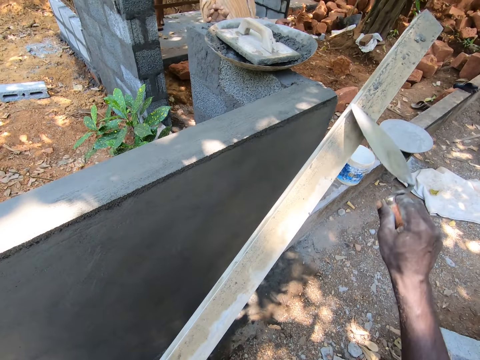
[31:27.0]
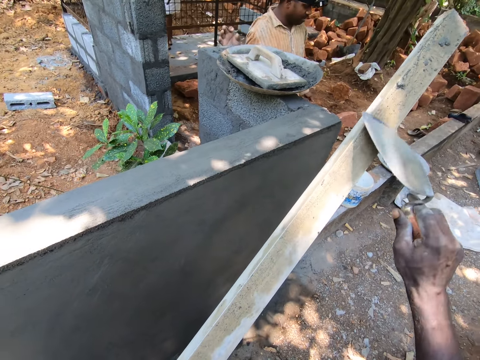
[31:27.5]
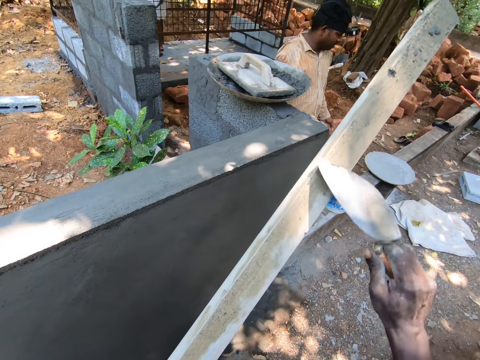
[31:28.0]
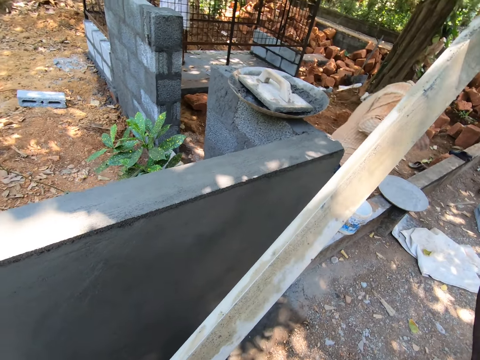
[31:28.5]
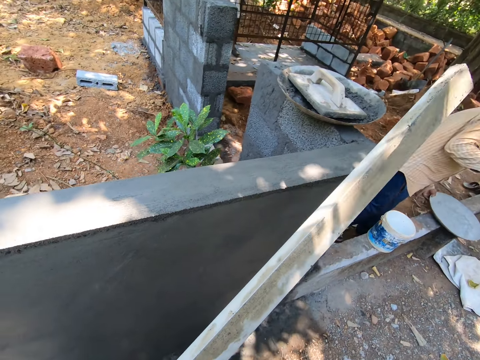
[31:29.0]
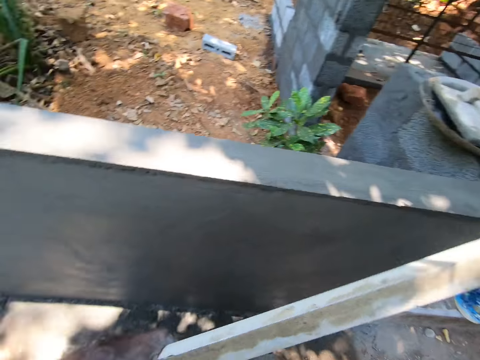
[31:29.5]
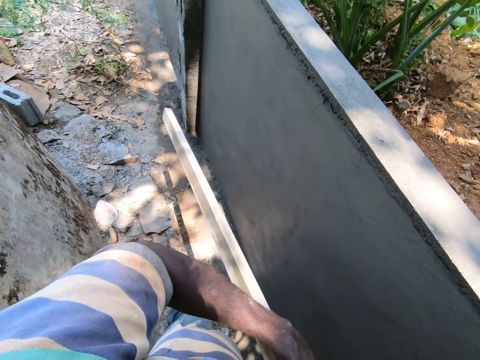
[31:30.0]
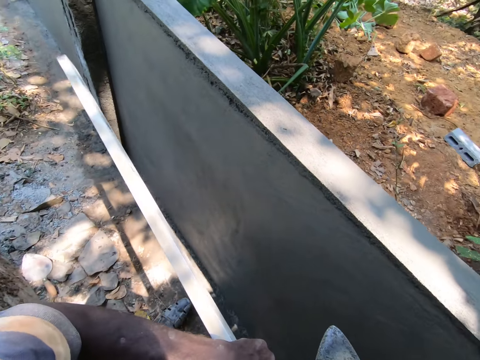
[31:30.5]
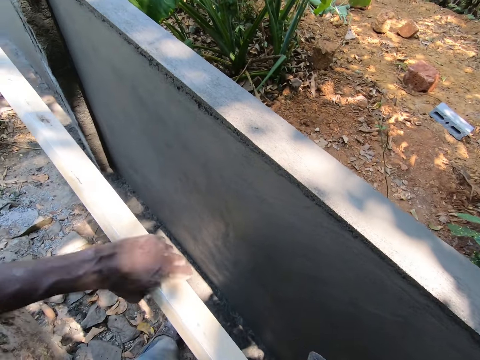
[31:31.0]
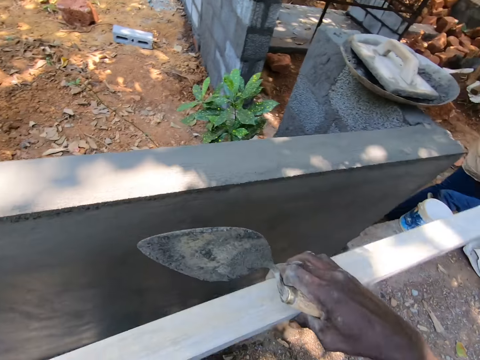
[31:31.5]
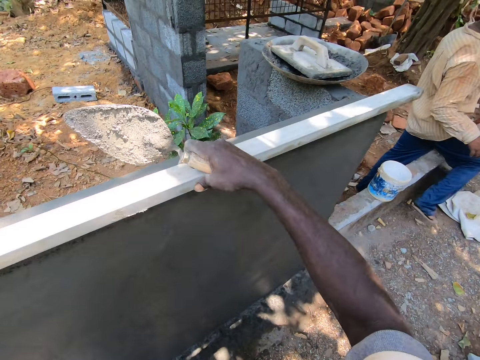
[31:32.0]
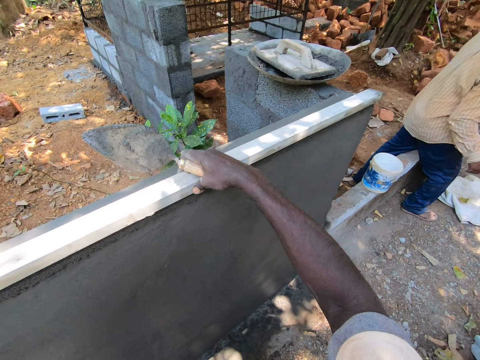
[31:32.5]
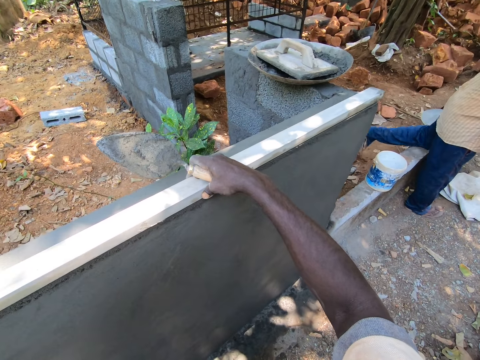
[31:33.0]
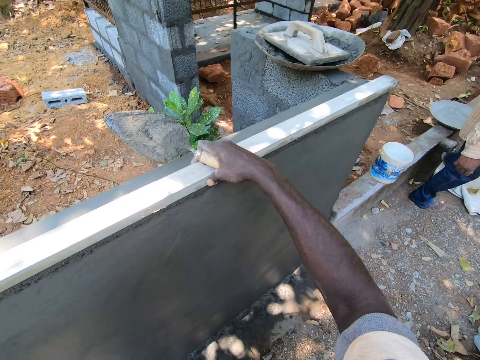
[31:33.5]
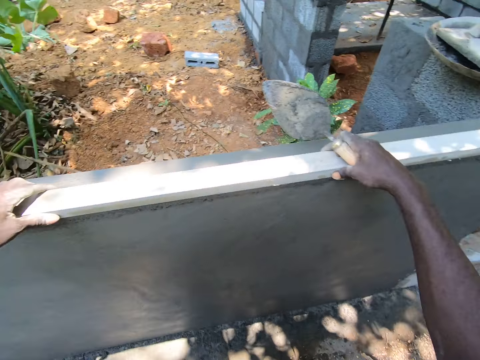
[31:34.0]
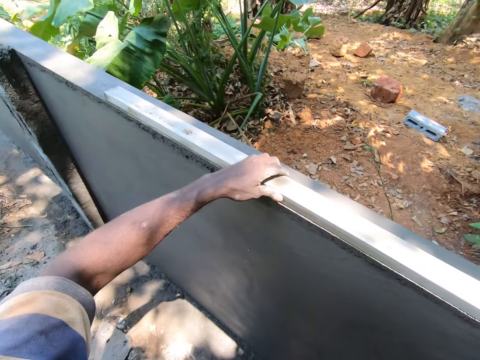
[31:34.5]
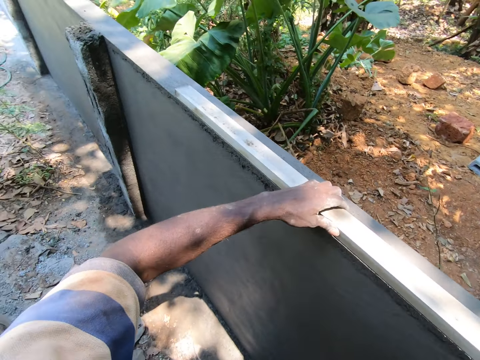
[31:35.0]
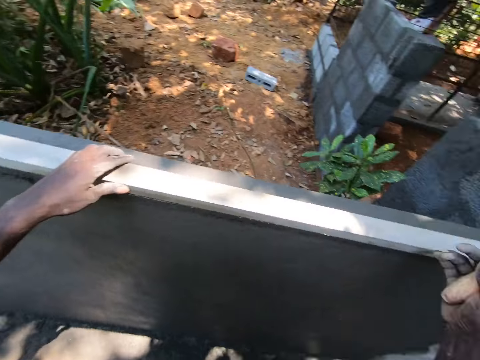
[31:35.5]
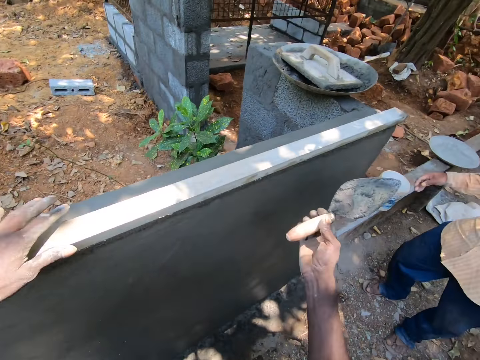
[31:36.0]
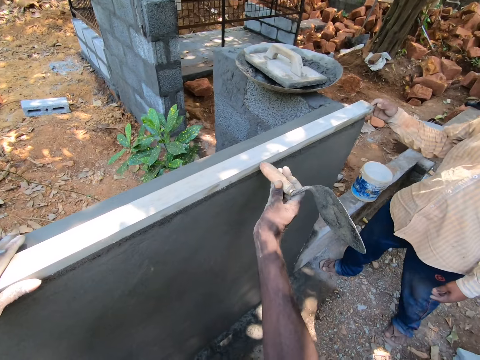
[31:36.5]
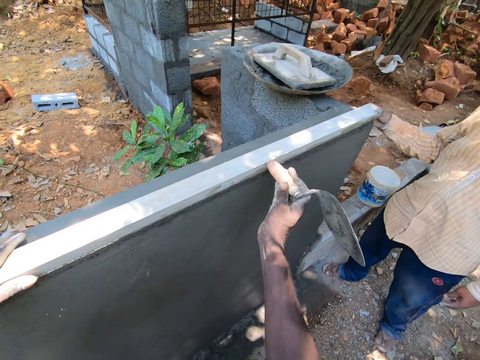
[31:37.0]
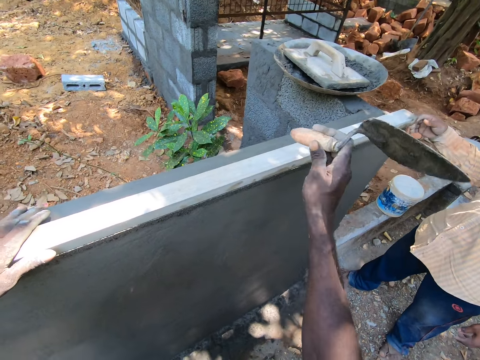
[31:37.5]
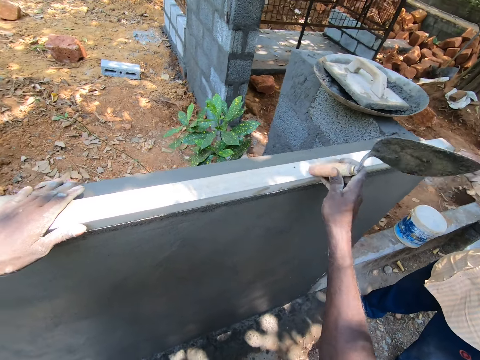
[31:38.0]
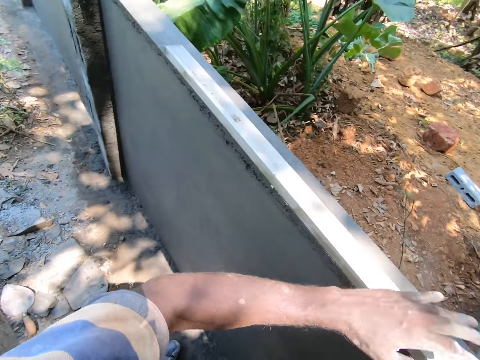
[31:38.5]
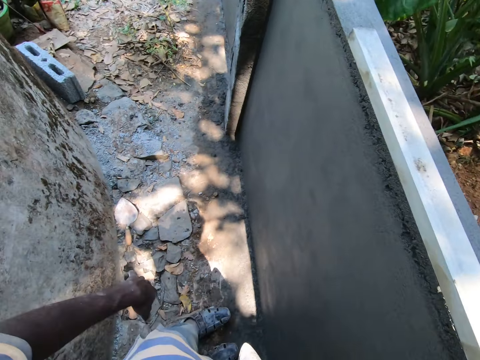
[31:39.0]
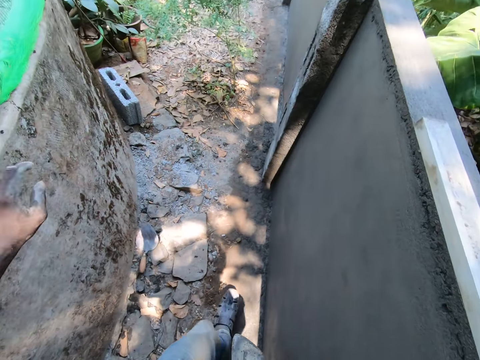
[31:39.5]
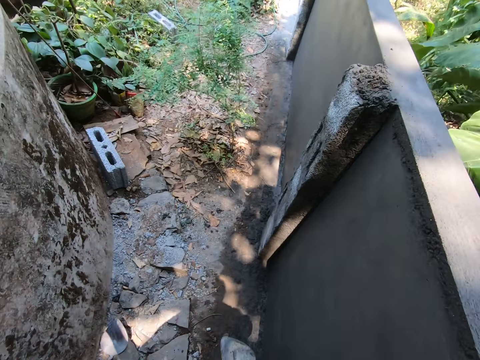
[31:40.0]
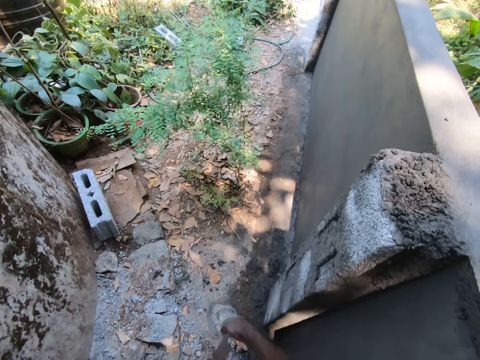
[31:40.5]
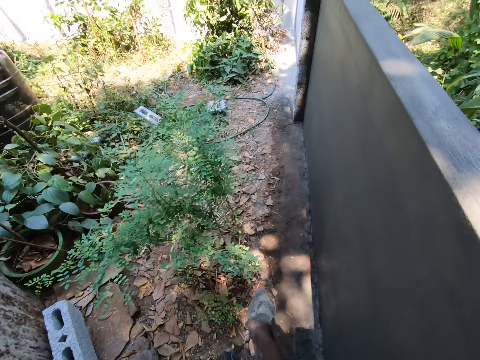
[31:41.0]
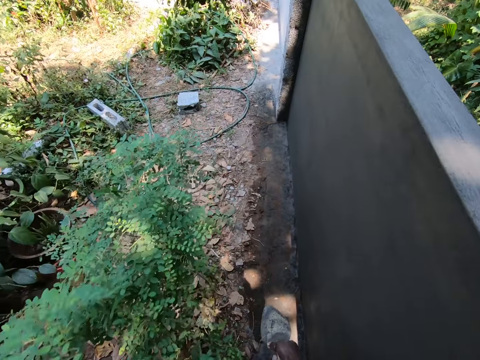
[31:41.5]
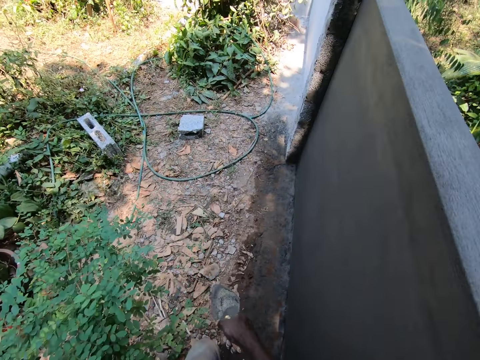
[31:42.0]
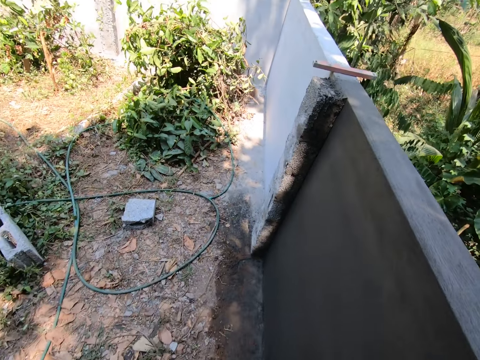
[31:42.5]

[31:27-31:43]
The camera wearer removes the concrete on the metal with the trowel. They place the metal on the wall. They look around. They hit the metal with the trowel. They look around. They walk in the construction site.

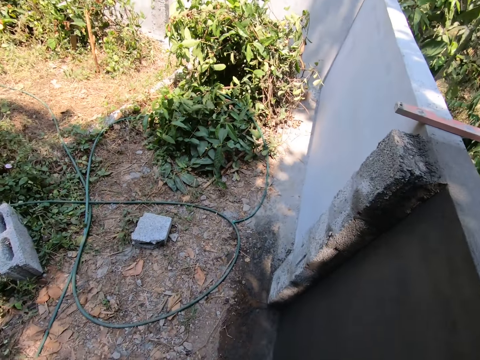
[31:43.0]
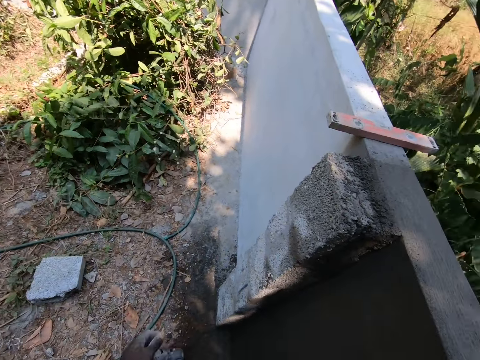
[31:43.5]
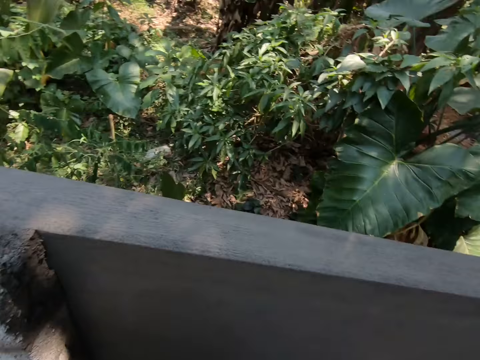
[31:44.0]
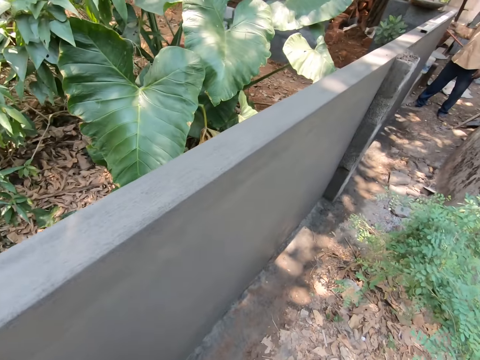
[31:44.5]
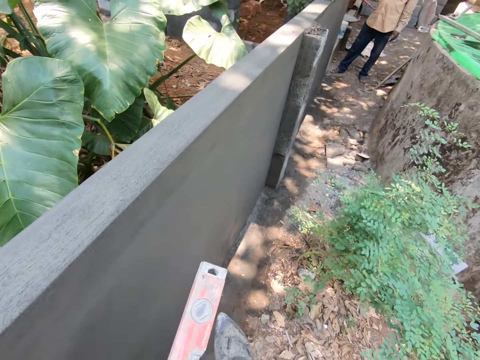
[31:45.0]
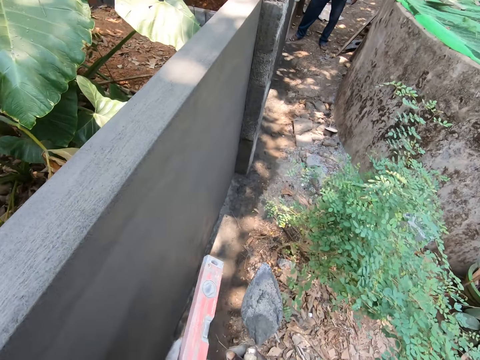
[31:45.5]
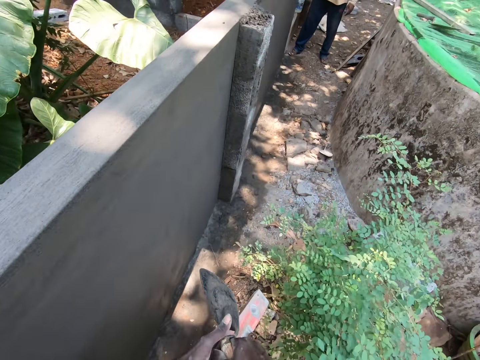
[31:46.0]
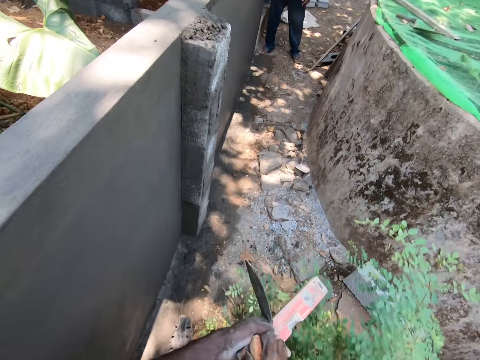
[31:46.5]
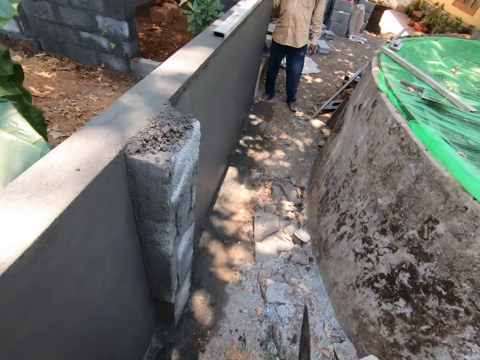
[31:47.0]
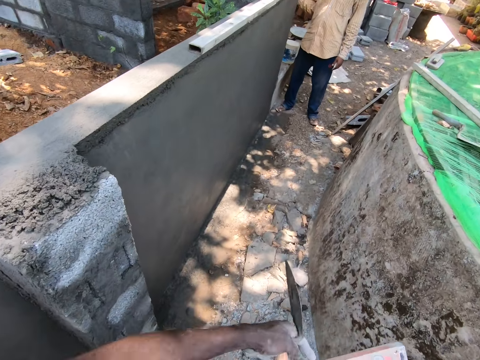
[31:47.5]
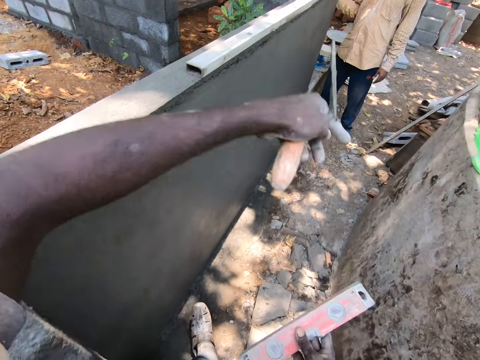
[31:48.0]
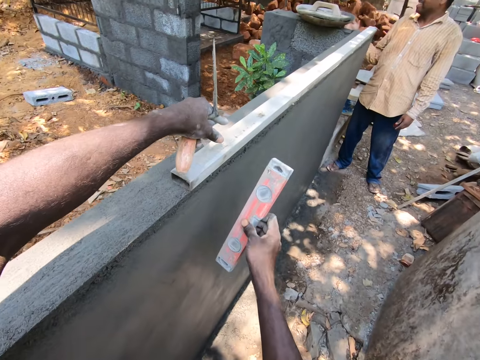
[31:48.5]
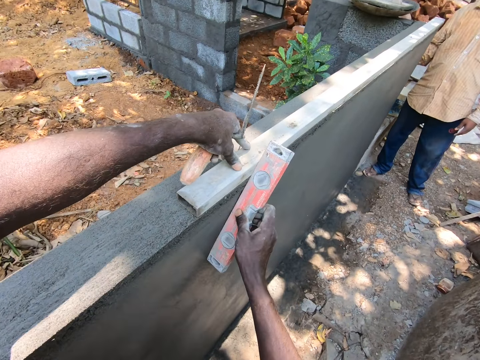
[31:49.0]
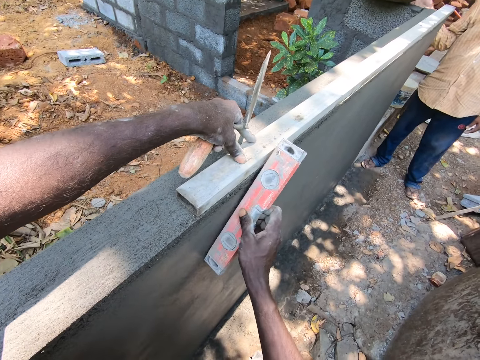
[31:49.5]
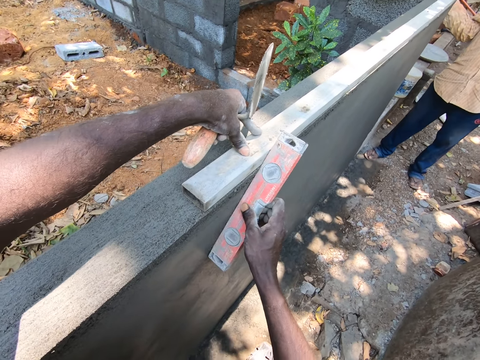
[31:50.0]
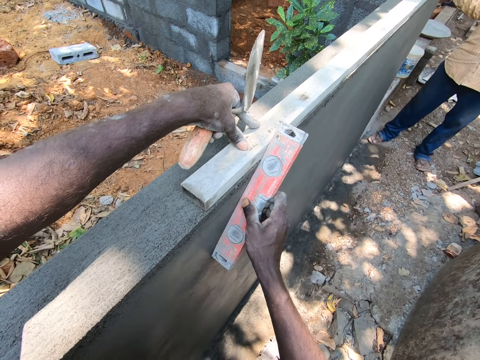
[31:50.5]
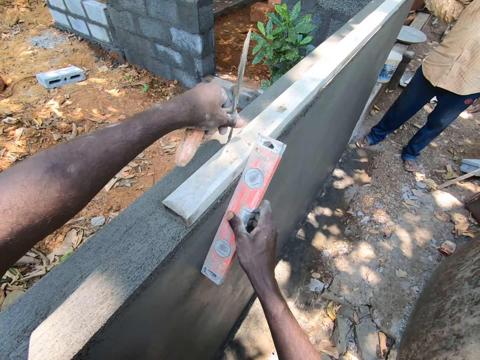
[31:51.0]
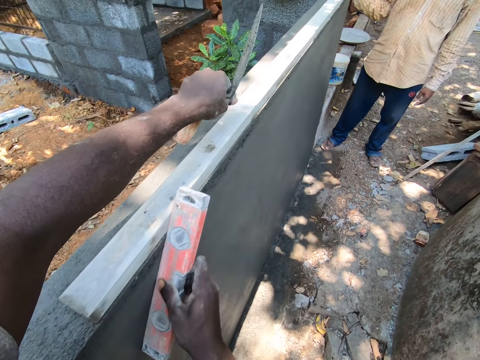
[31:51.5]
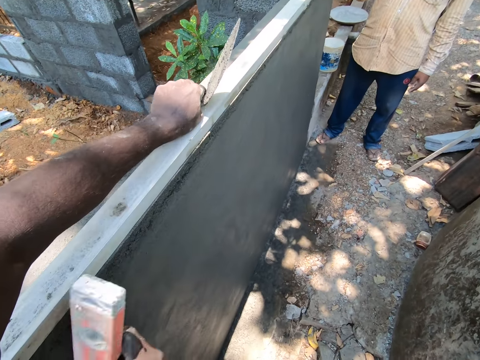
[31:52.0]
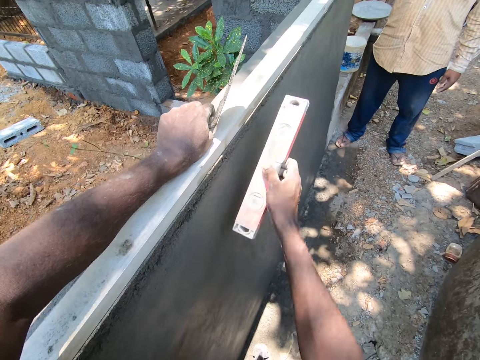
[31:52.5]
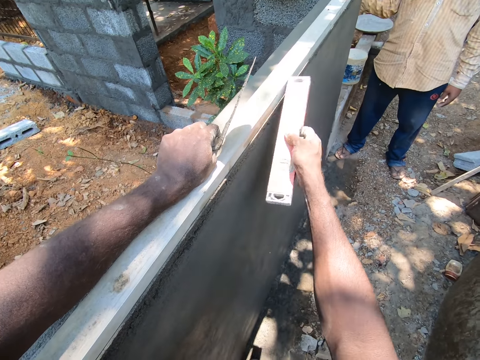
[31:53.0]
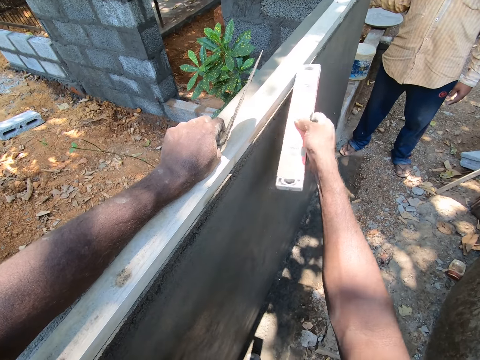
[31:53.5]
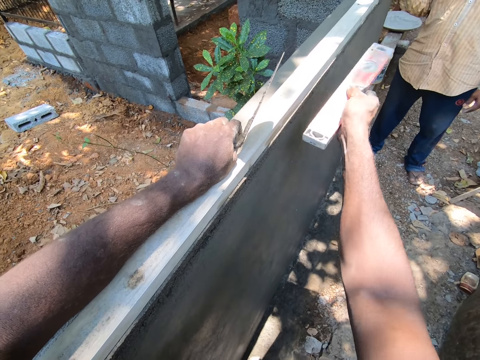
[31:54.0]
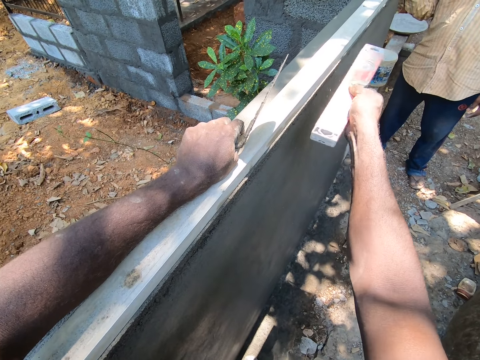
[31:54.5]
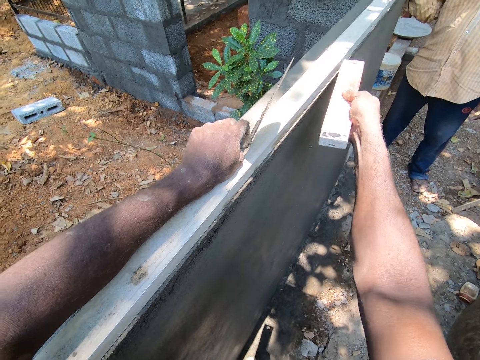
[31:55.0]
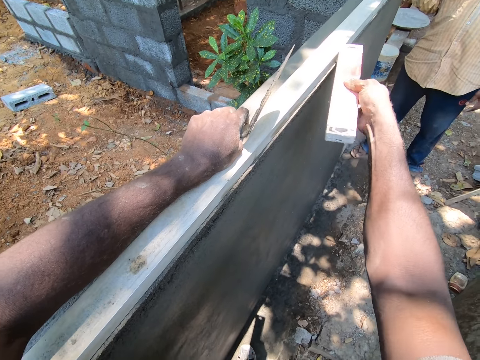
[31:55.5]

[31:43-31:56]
The camera wearer picks up the spirit level from the wall. They walk around the wall. They measure the wall with the spirit level. They hit the wood with the spirit level. They move around.
